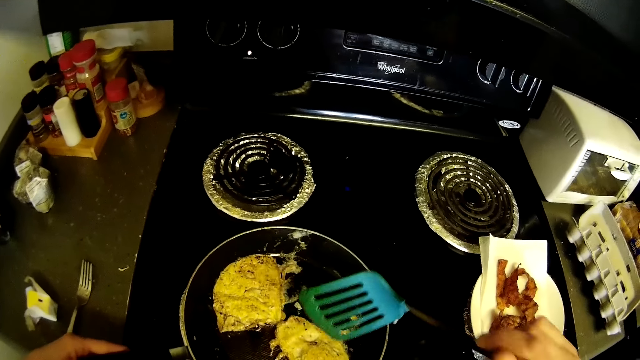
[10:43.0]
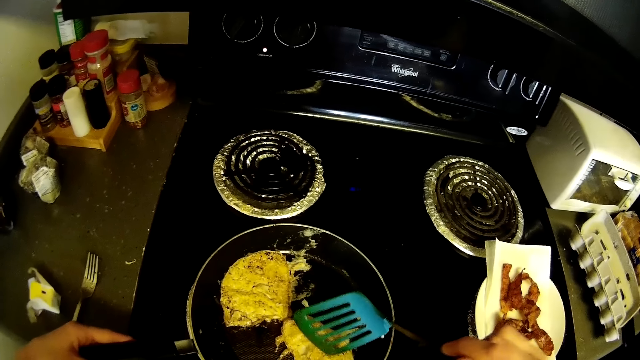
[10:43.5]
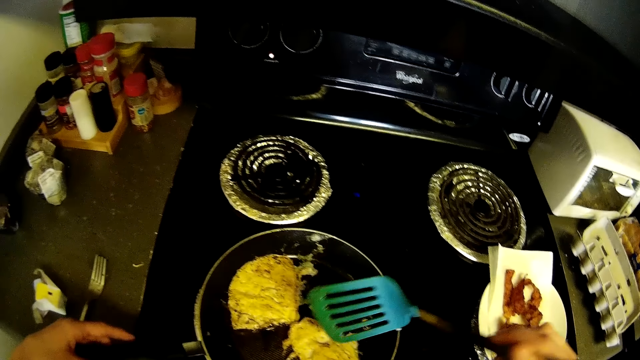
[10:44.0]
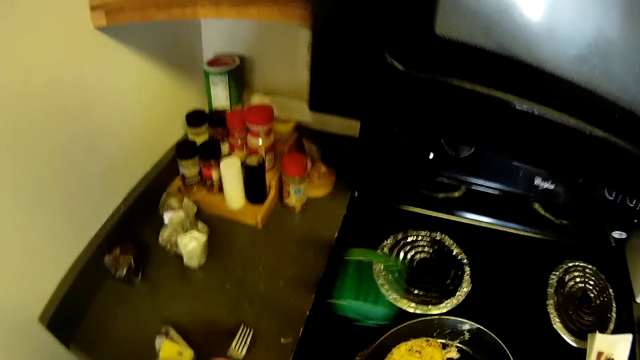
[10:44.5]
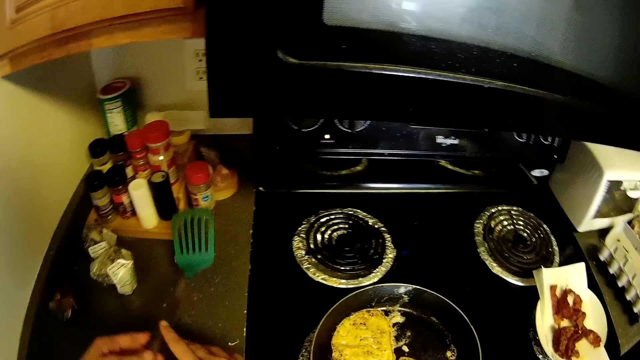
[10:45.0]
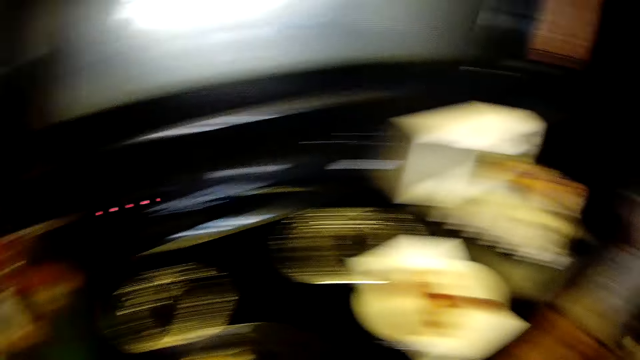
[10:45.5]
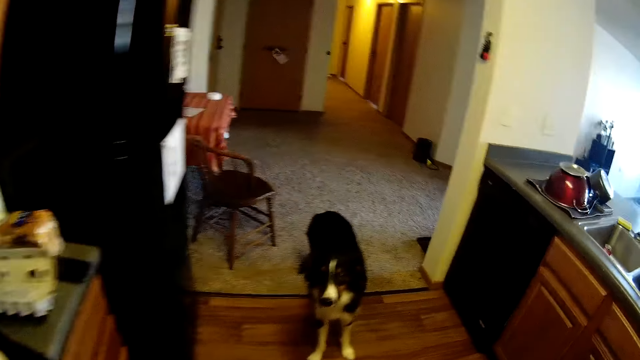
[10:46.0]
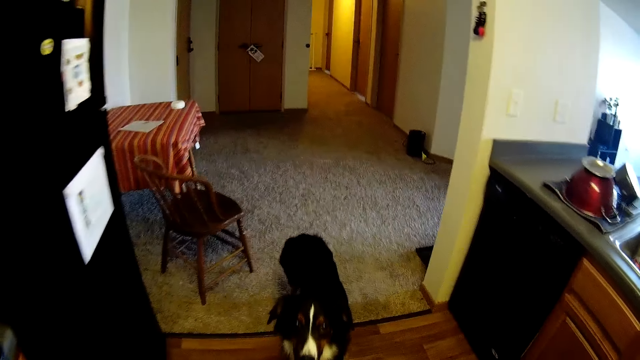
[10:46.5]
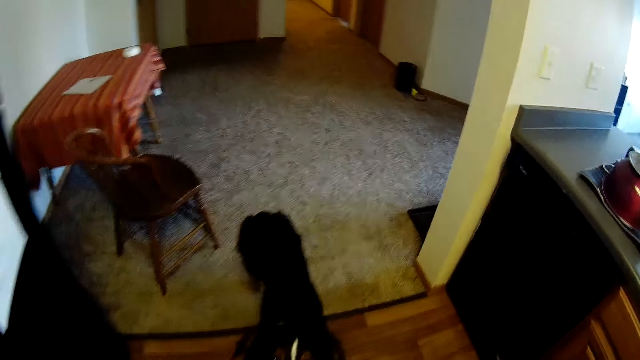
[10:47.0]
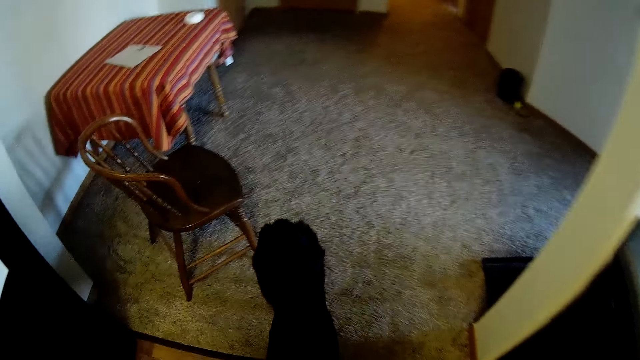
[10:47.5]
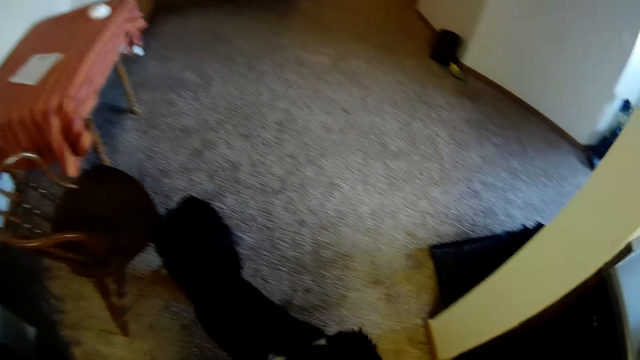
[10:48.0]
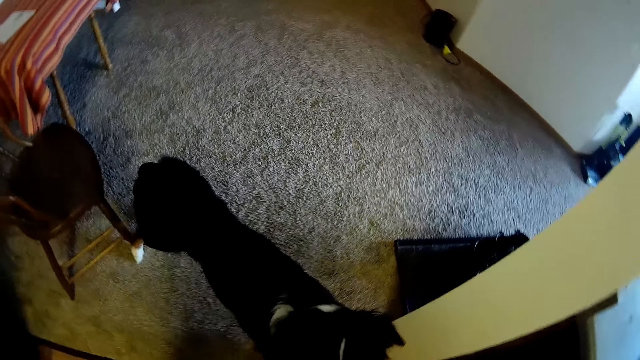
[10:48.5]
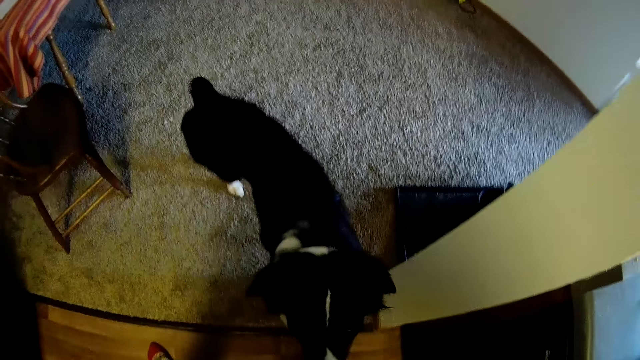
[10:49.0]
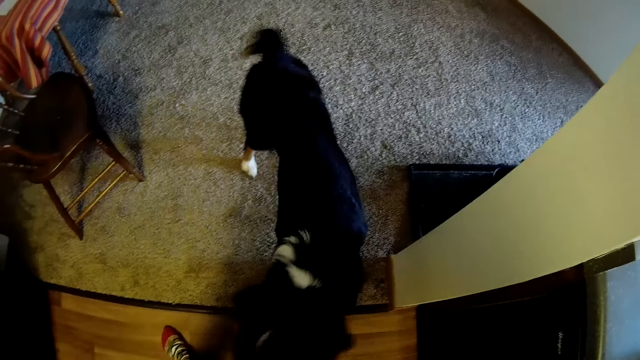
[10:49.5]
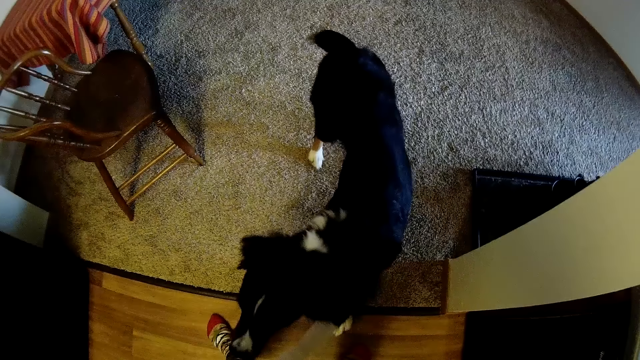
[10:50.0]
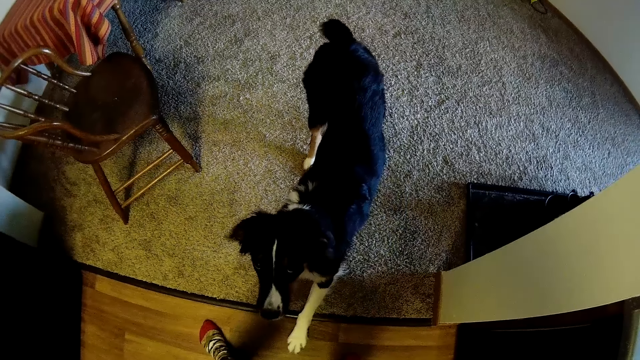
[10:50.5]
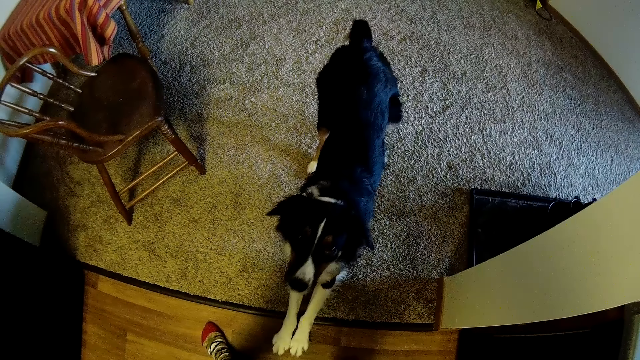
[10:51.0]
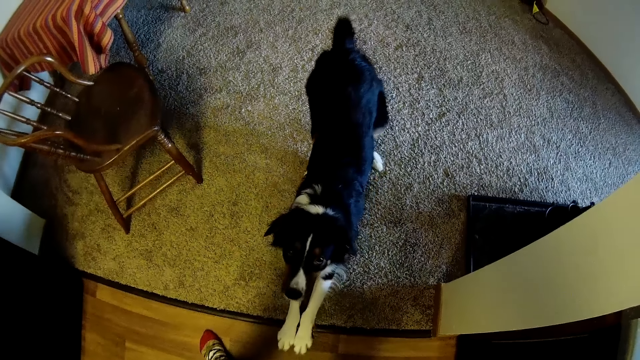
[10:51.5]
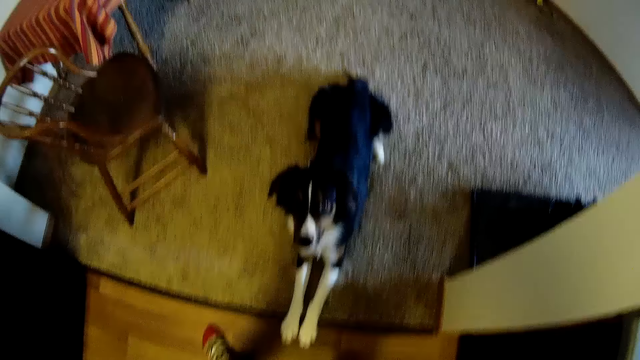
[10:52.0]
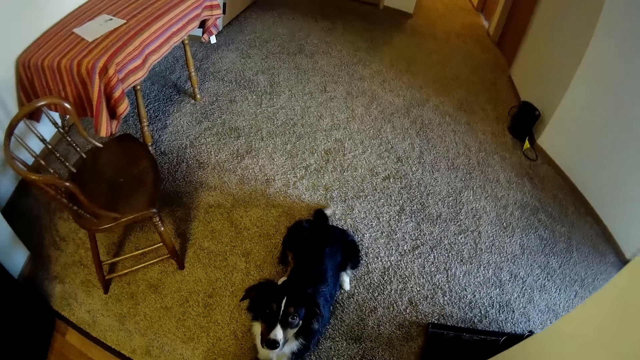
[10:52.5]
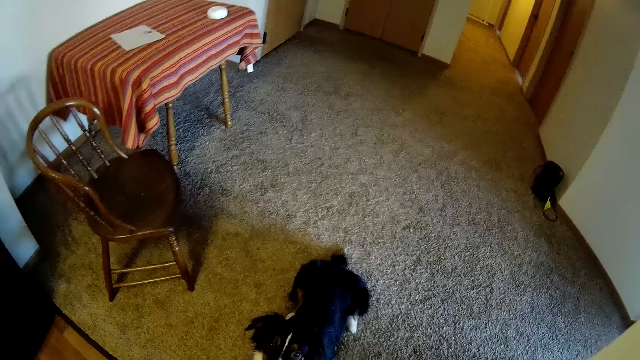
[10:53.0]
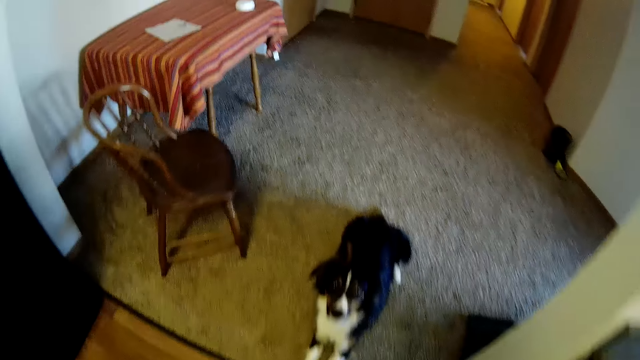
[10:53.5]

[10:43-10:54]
The camera wearer passes the spatula from her right hand to her left hand. She places the spatula on the kitchen countertop with her left hand. She walks towards the dog. The dog lies down in front of the camera wearer. The camera wearer talks to the dog.

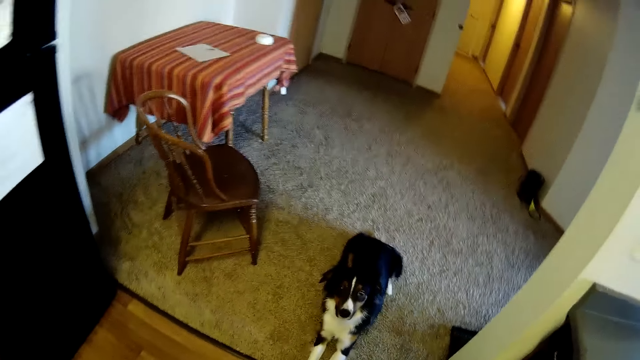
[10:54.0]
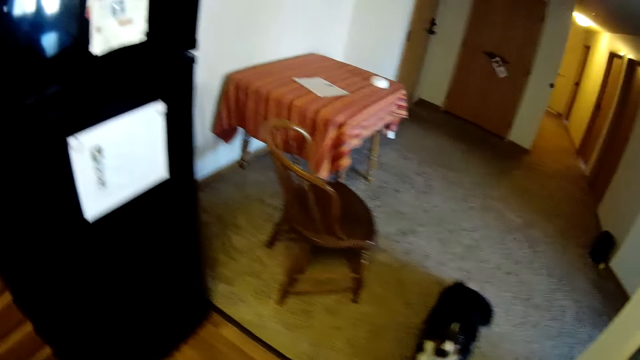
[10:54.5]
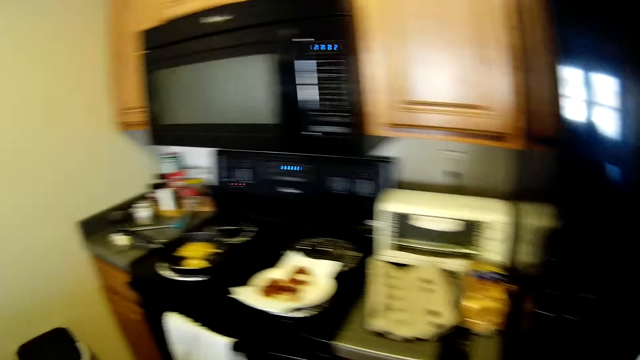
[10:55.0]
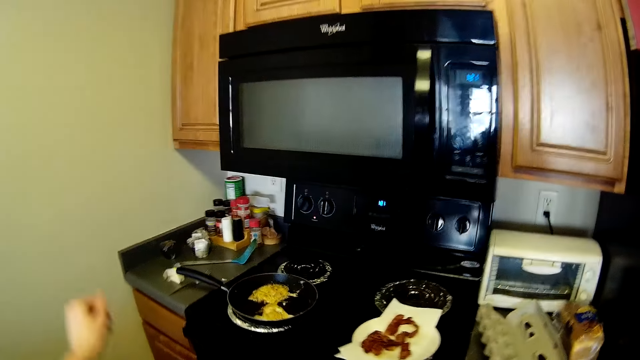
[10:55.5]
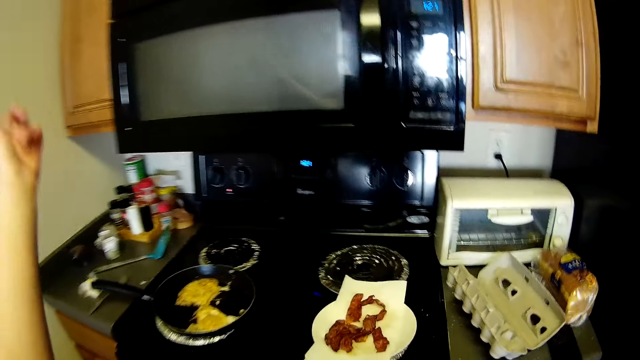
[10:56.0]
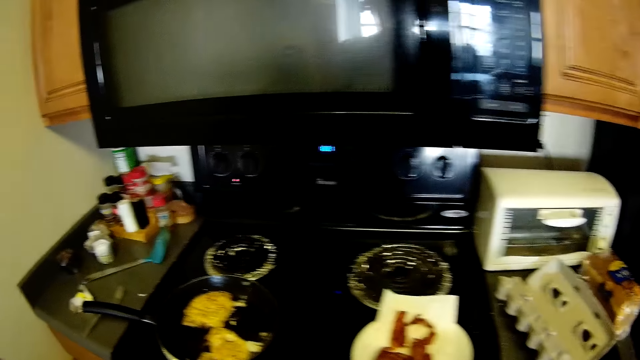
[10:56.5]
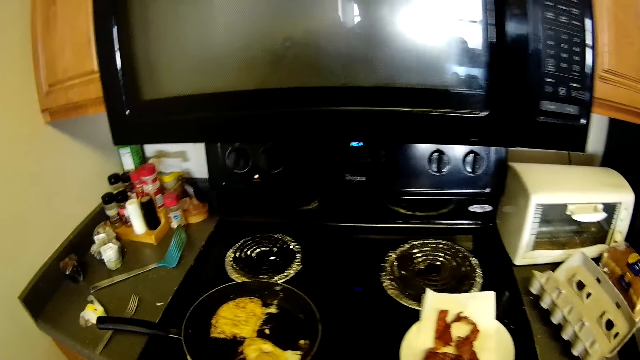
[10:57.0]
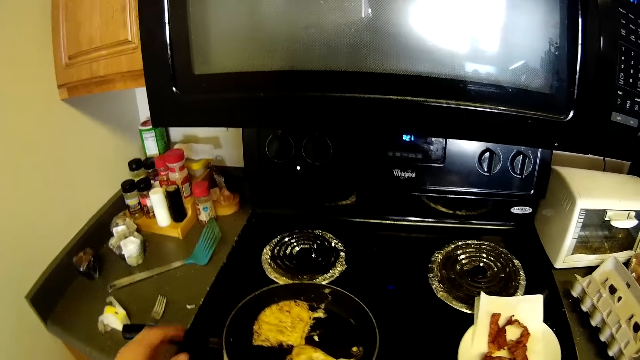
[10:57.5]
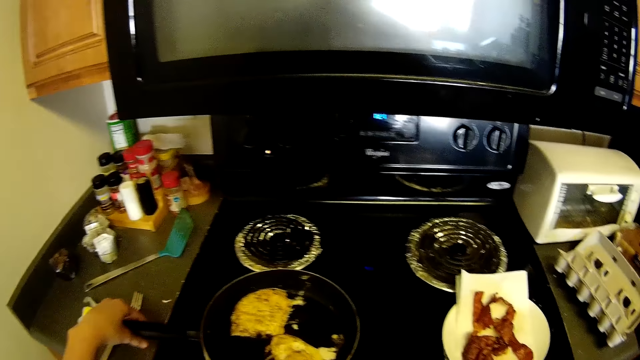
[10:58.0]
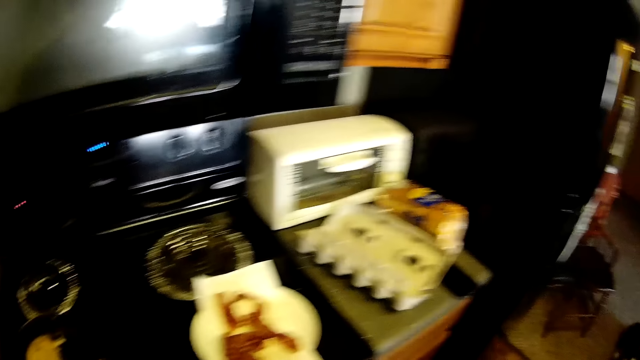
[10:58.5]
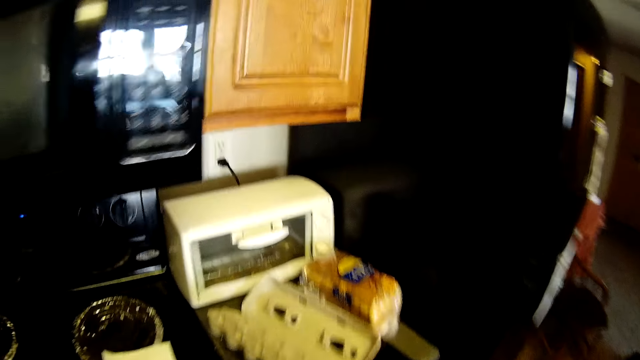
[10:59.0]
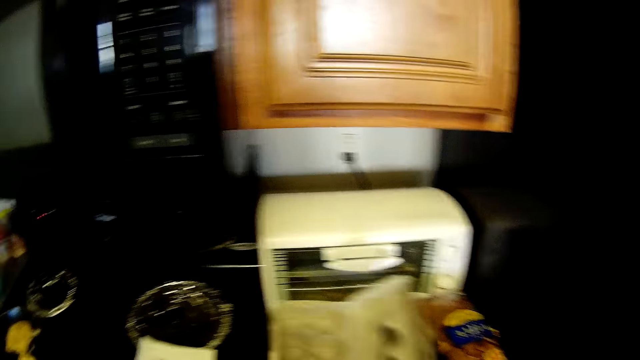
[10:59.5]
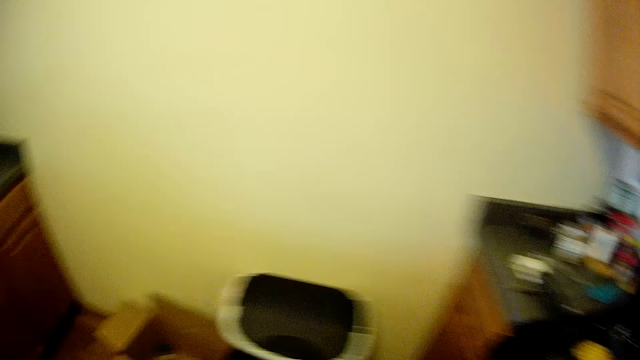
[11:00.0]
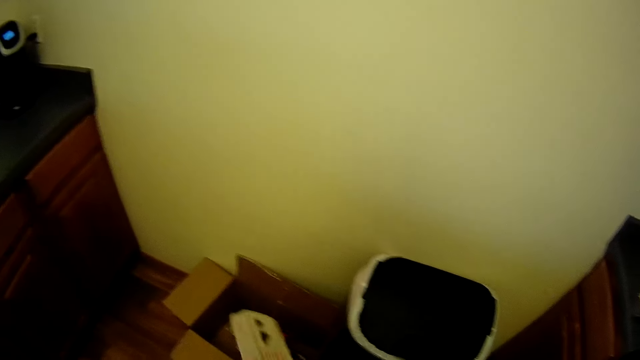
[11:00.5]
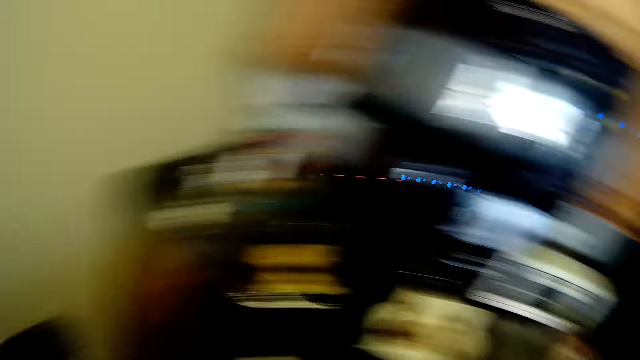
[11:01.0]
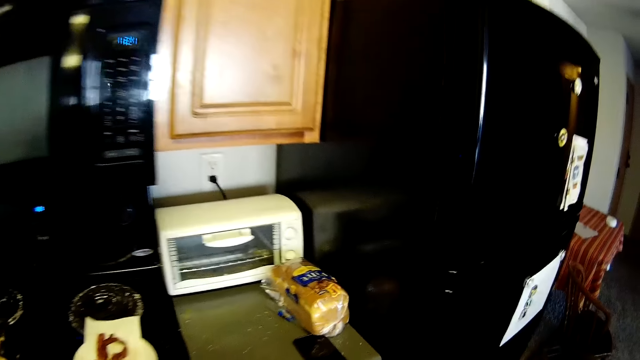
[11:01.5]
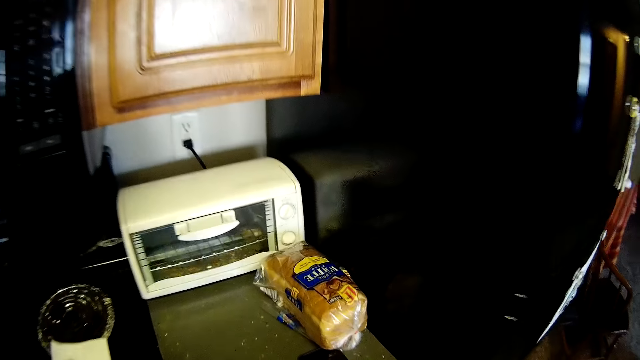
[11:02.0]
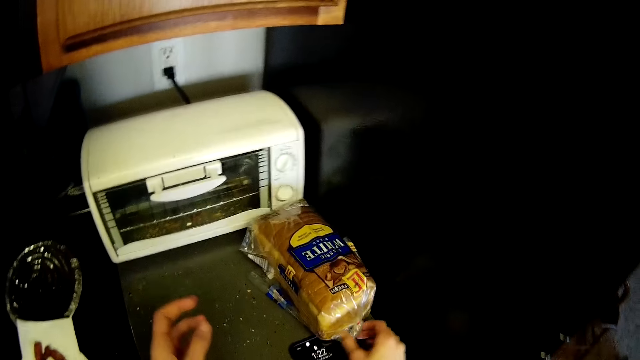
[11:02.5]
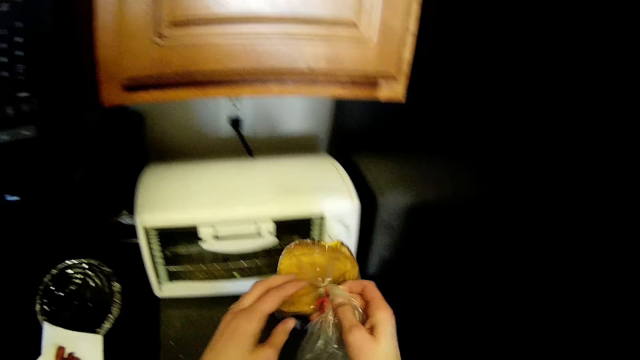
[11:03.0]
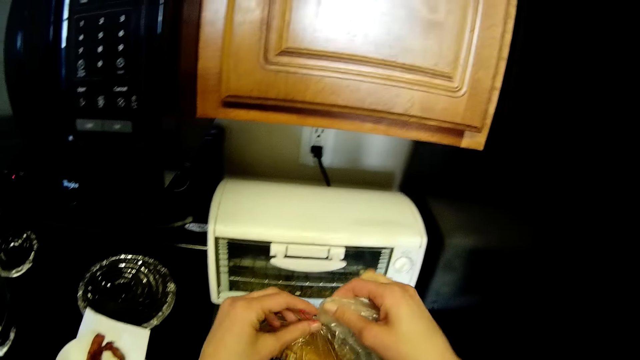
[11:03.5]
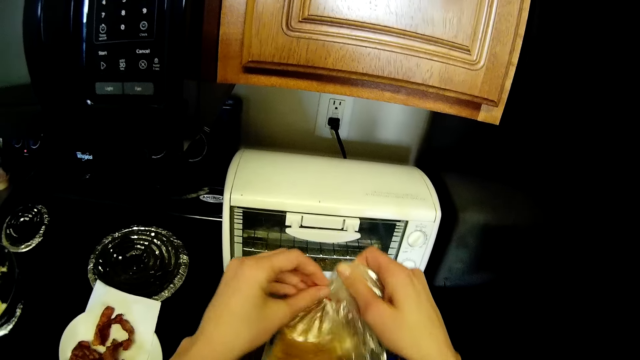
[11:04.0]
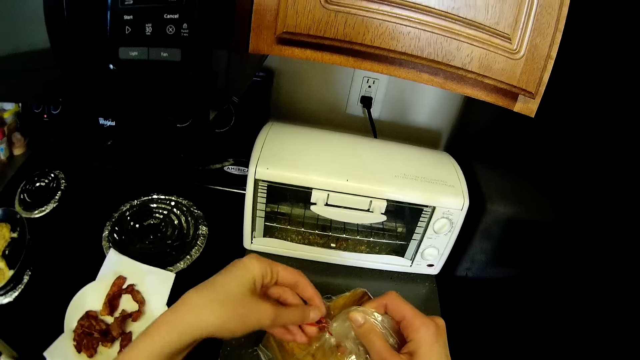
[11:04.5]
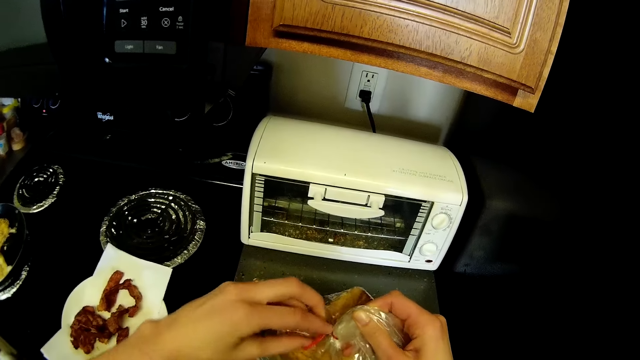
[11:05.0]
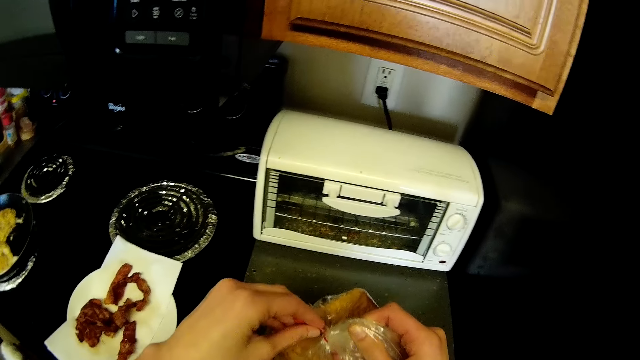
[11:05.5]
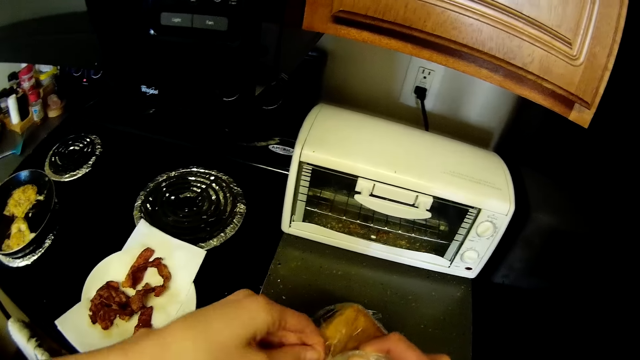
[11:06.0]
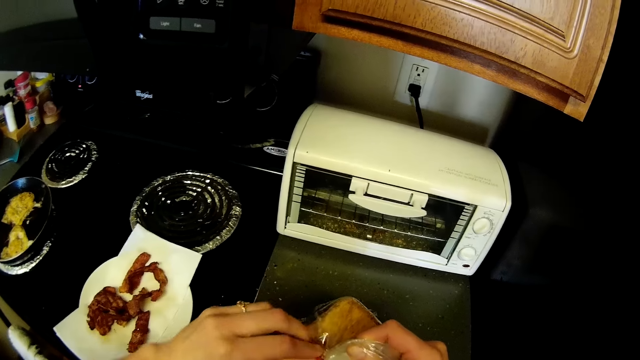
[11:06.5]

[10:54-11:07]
The camera wearer walks near the cooker and does something. She holds the handle of the frypan with her left hand. She lifts the egg crate on the kitchen countertop with her right hand. She disposes of the empty egg crate in a carton box beside a dustbin with her right hand. She picks up a loaf of bread in a nylon from the kitchen countertop with her right hand. She unties the nylon of the loaf of bread with her hands.
